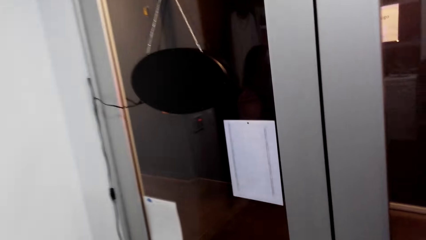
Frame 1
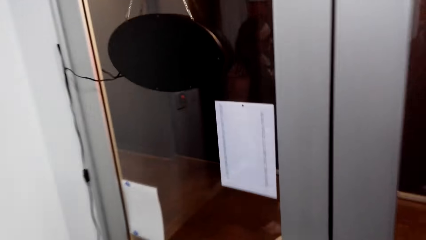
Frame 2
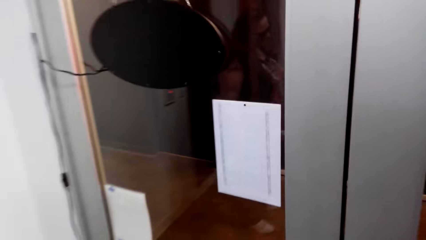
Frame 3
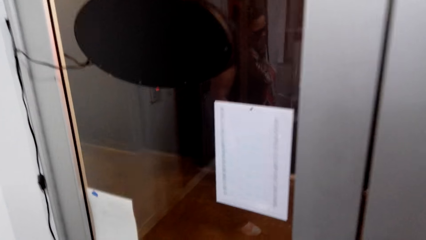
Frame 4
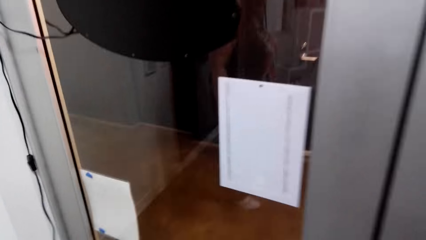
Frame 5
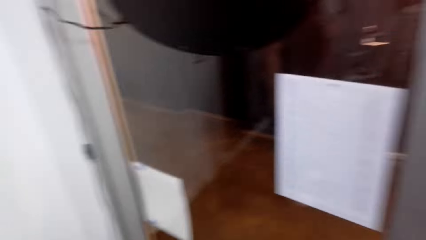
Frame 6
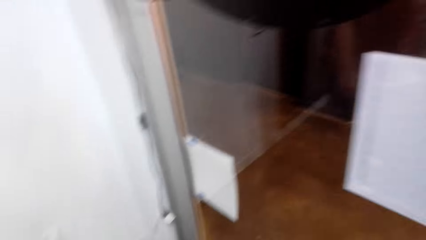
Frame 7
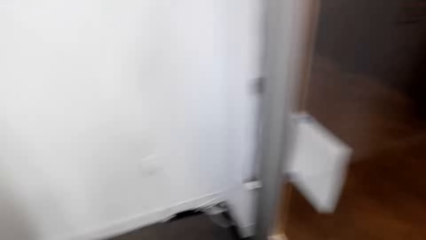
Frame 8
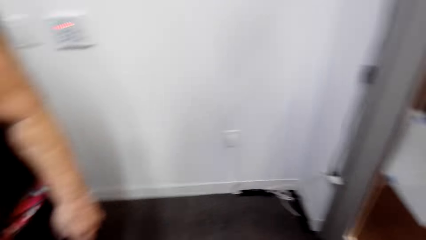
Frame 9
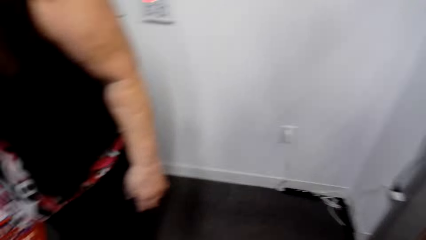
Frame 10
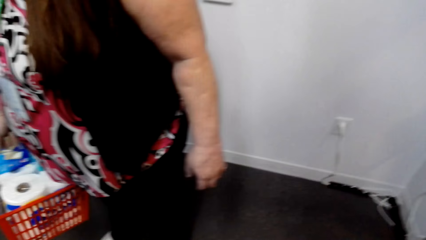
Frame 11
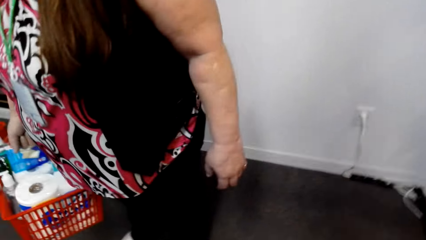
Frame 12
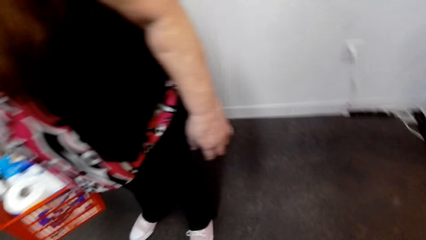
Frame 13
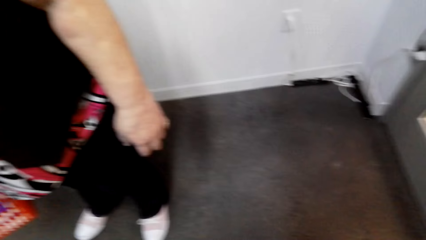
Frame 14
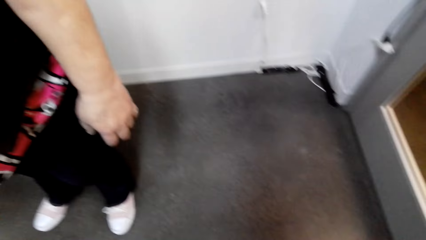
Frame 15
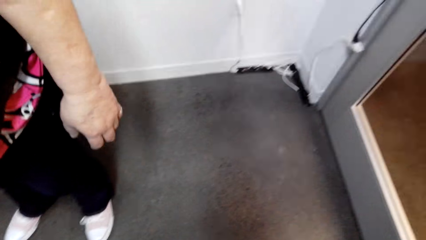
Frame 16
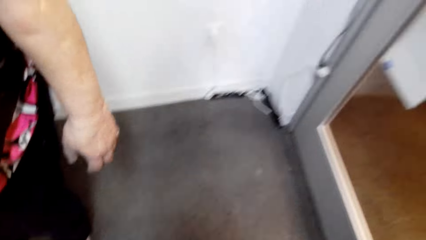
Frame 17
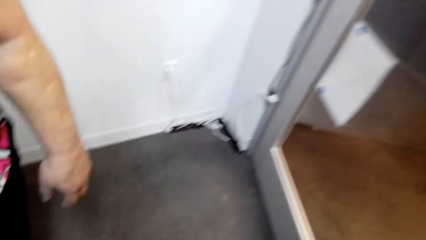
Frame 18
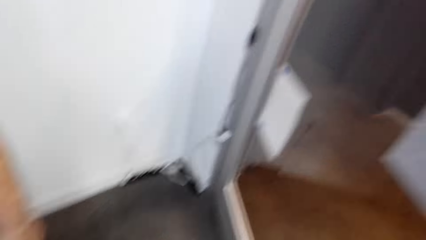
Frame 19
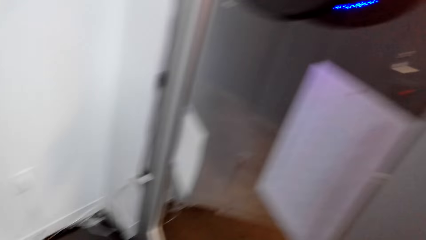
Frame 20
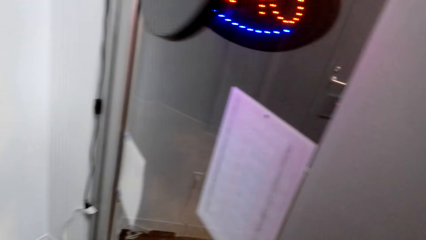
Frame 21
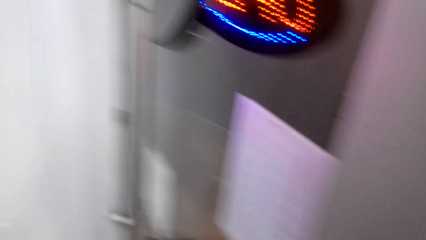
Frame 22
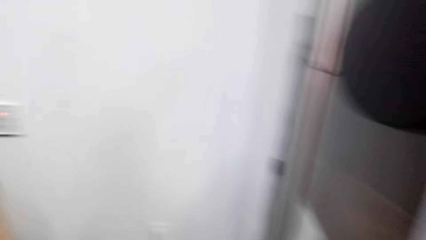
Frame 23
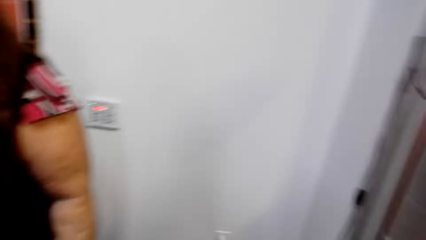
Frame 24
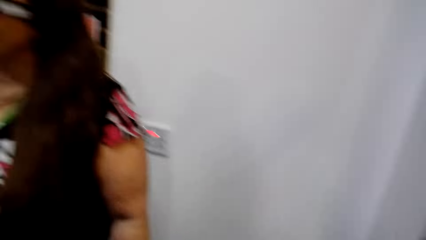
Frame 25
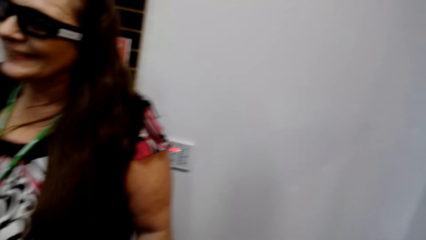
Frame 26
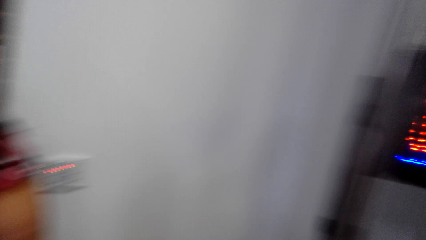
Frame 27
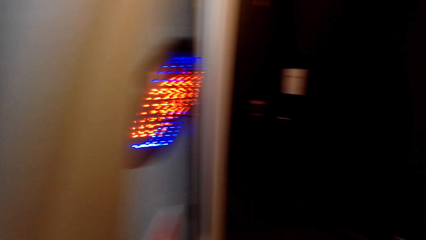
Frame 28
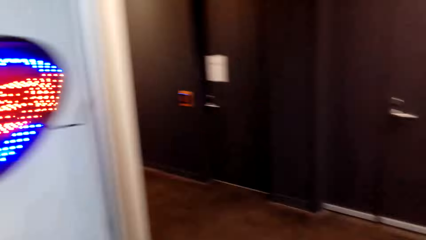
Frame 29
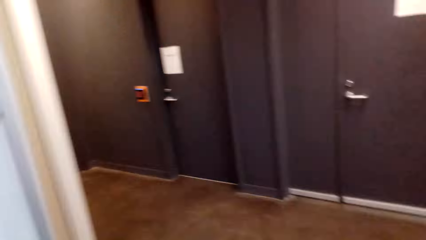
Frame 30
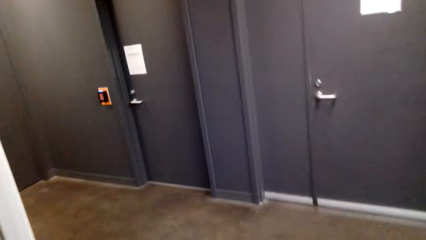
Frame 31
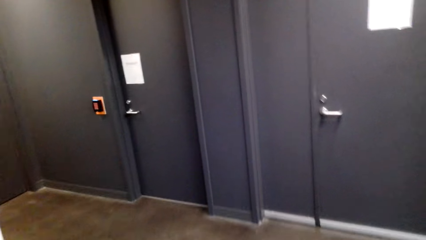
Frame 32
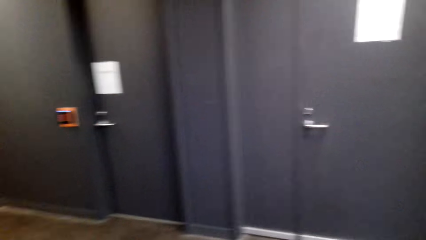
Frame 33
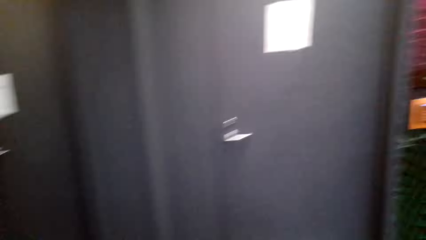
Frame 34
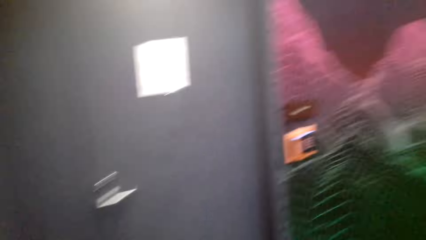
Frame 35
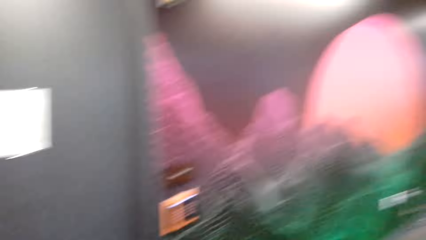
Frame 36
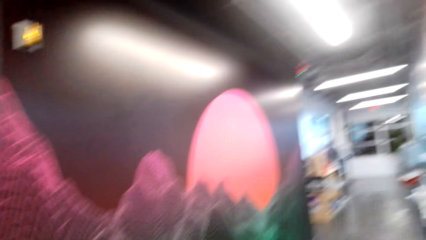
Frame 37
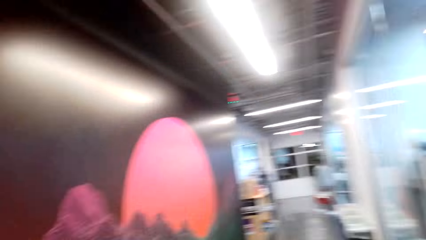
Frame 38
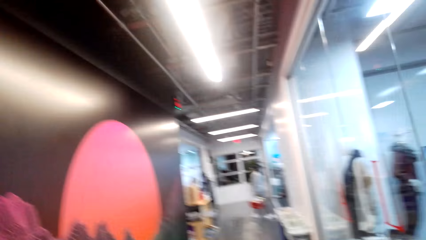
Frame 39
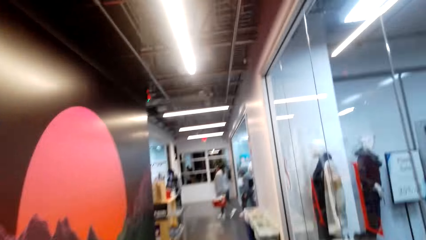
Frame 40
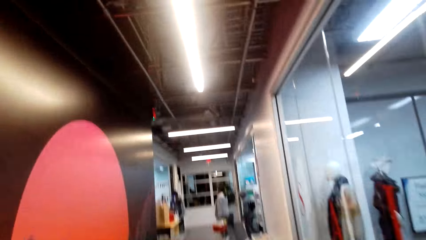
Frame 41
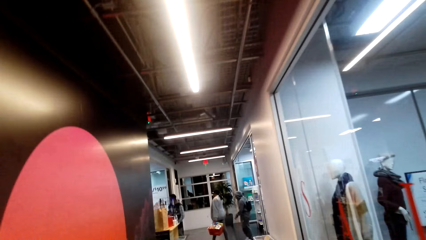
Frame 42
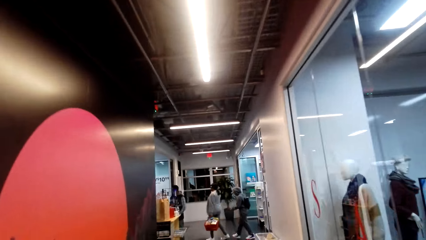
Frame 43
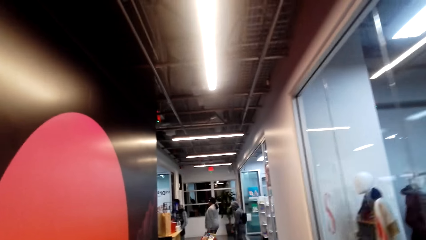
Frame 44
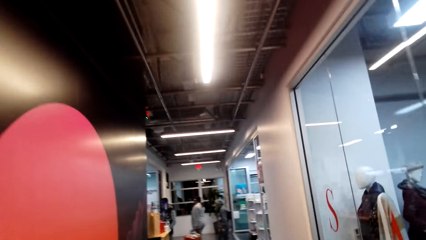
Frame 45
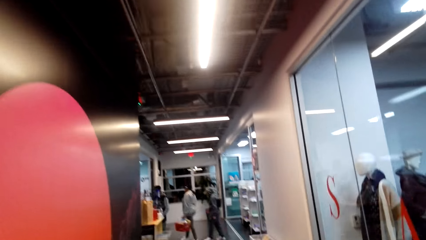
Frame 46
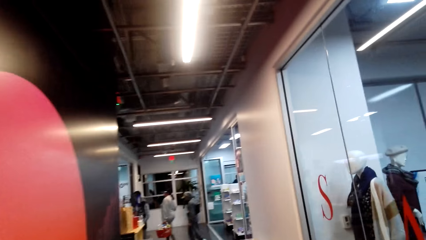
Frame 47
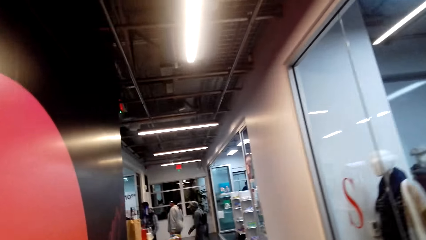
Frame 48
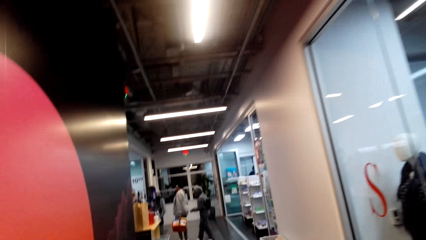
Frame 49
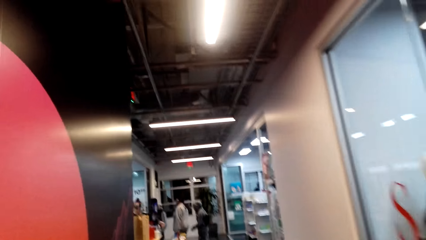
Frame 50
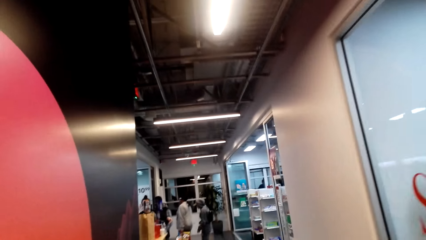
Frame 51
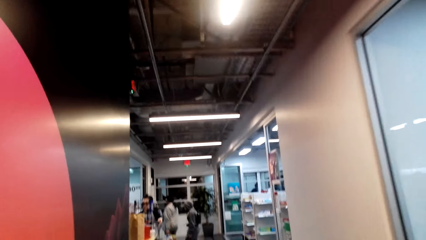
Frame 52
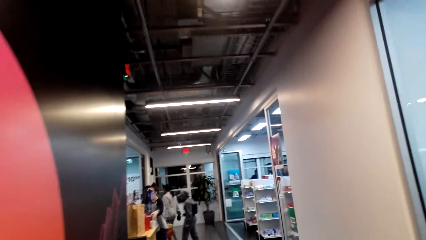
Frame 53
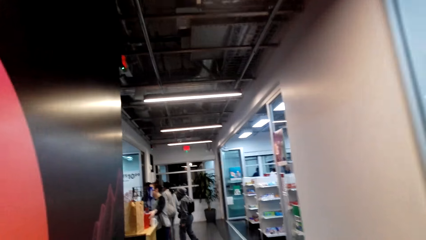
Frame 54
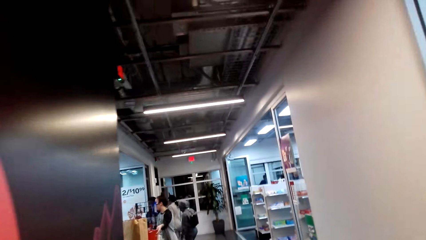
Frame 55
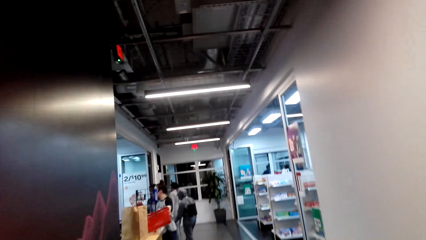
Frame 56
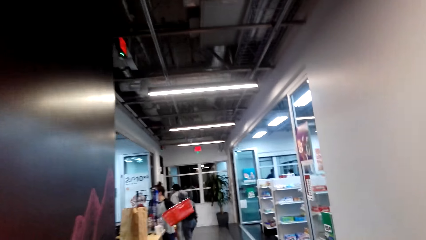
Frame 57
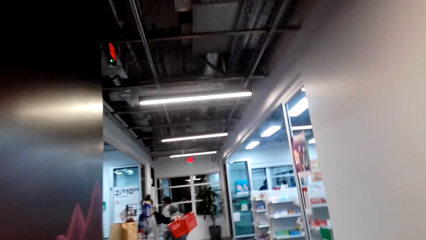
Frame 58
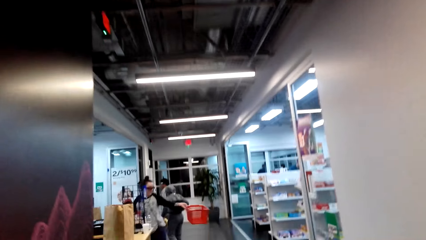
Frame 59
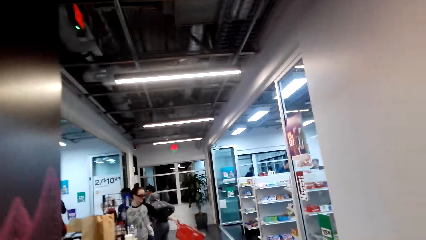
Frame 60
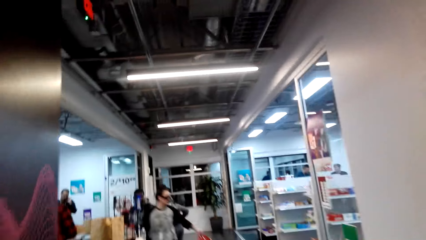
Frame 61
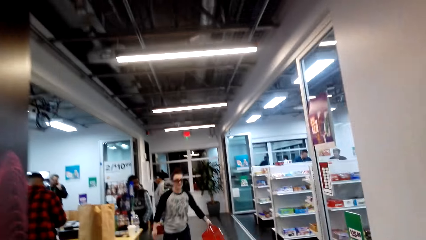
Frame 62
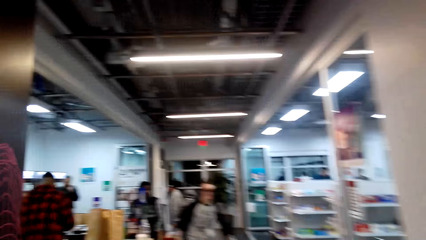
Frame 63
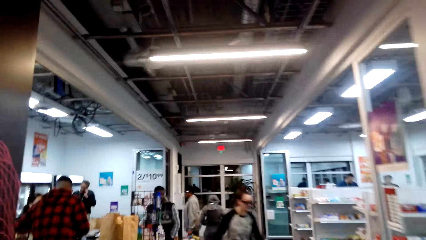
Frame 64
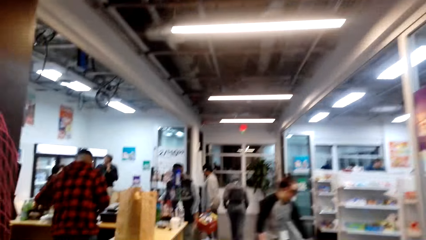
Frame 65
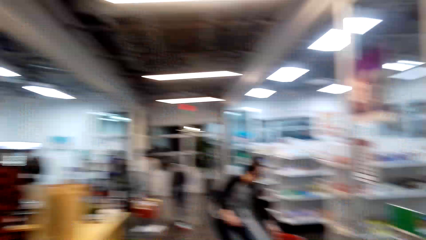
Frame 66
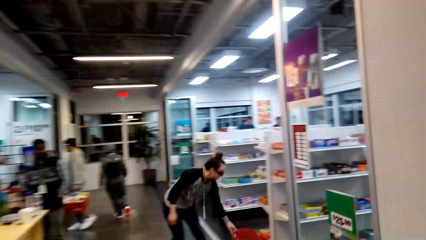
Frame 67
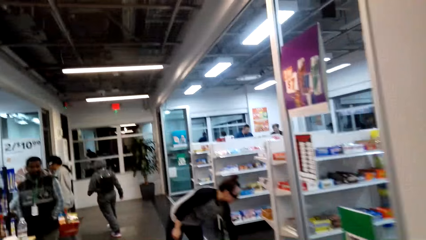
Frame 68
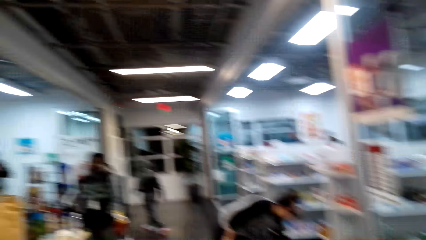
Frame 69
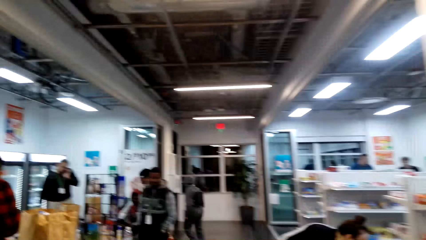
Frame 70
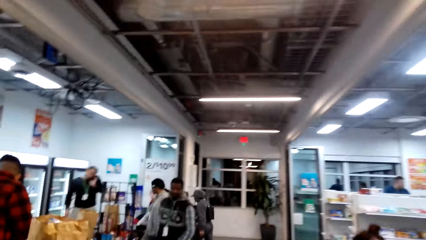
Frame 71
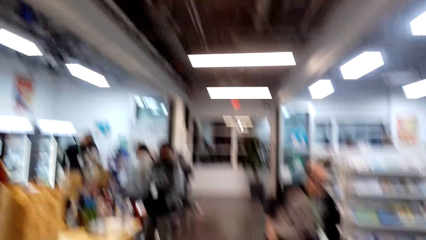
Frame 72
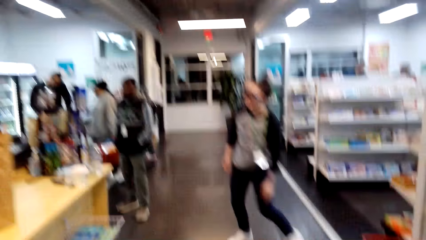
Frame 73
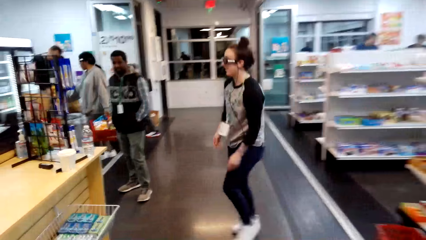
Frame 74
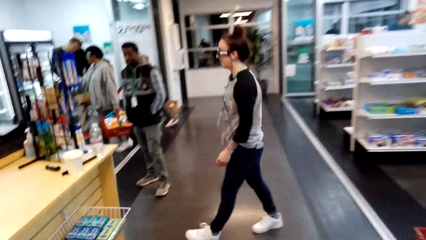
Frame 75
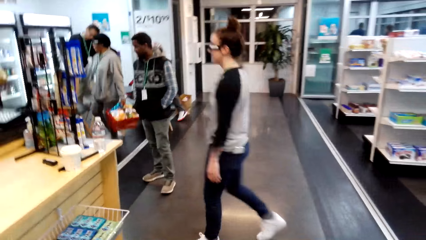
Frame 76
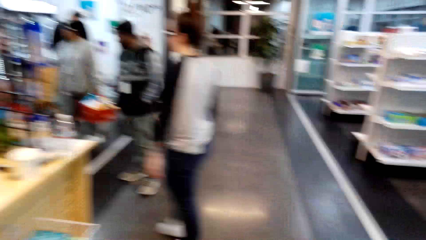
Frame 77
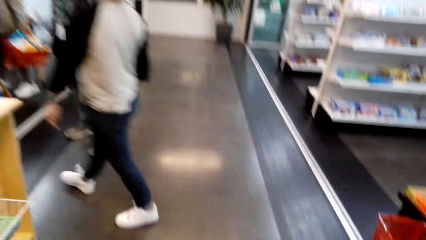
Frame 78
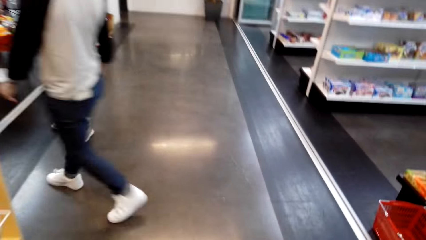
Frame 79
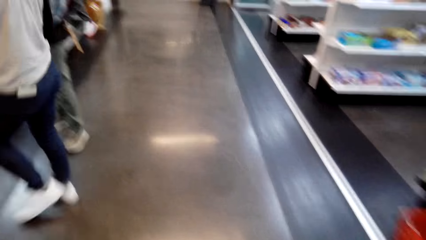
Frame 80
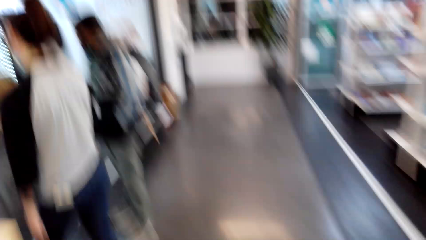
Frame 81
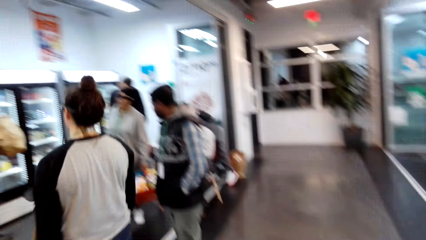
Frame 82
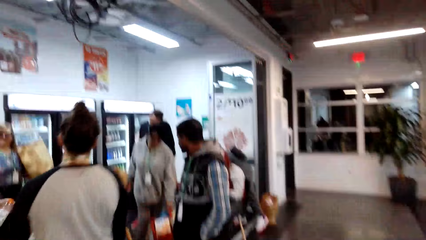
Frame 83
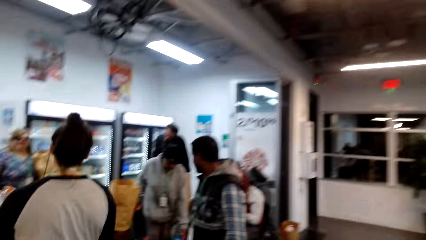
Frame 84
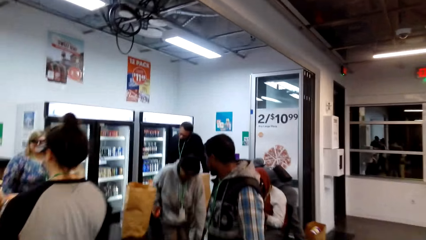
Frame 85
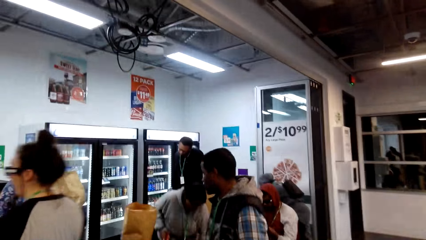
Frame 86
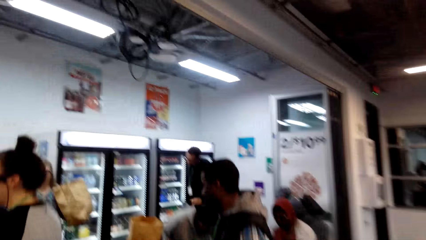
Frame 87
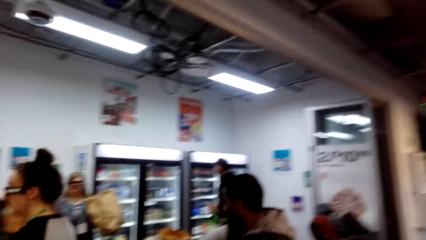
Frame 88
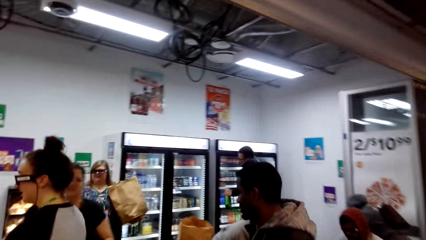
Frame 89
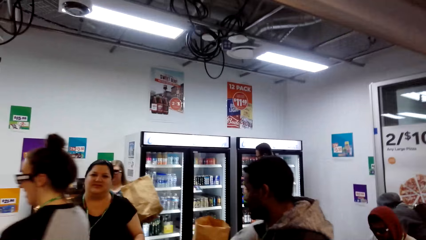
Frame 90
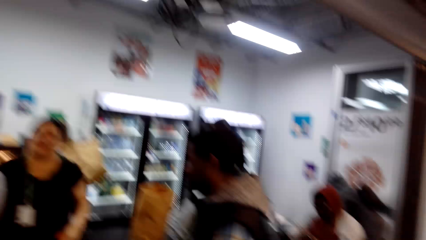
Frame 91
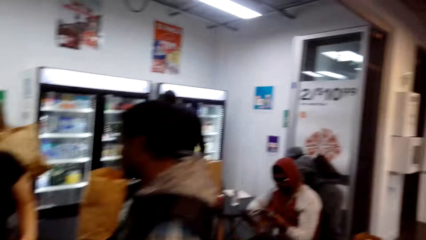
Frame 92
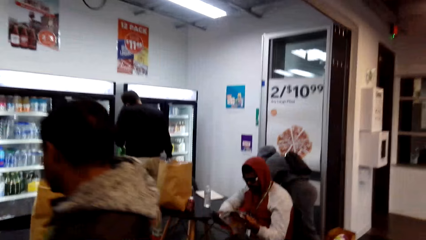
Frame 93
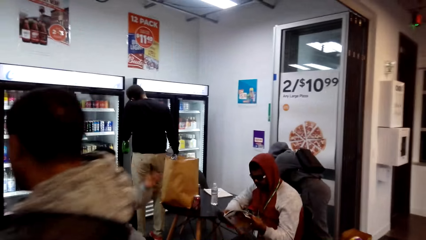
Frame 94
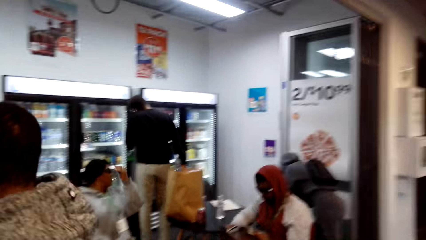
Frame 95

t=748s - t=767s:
The camera wearer looks around, opens the door, and walks around.
